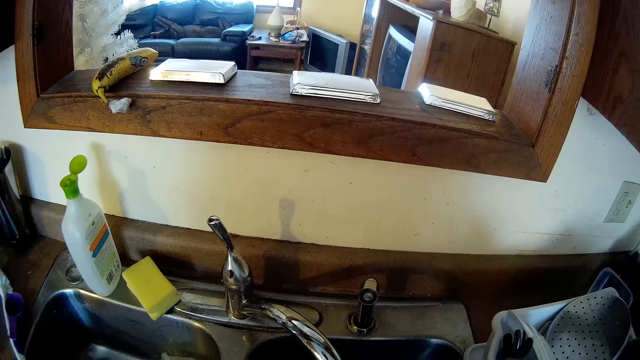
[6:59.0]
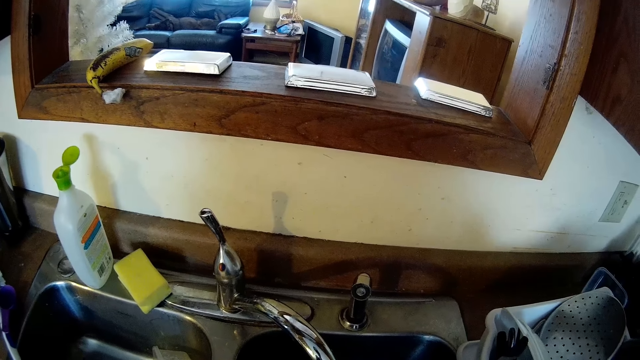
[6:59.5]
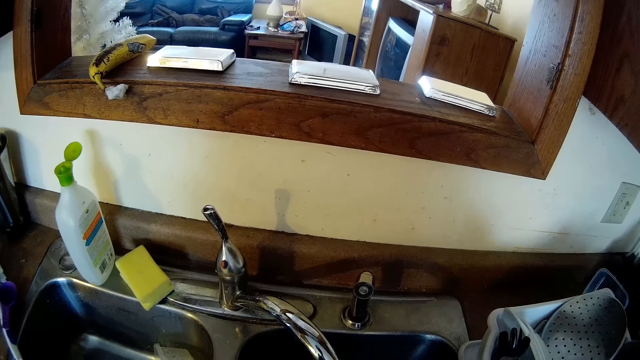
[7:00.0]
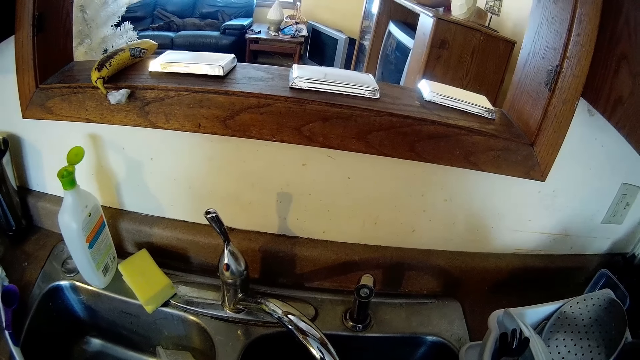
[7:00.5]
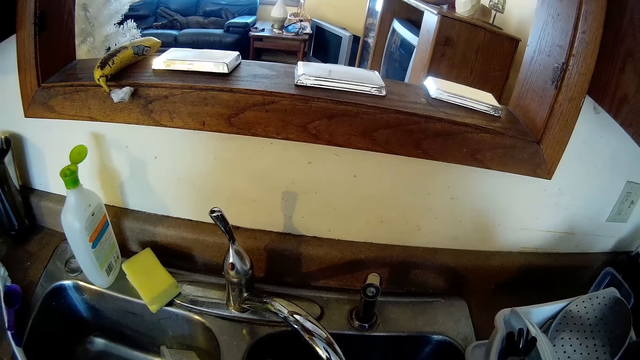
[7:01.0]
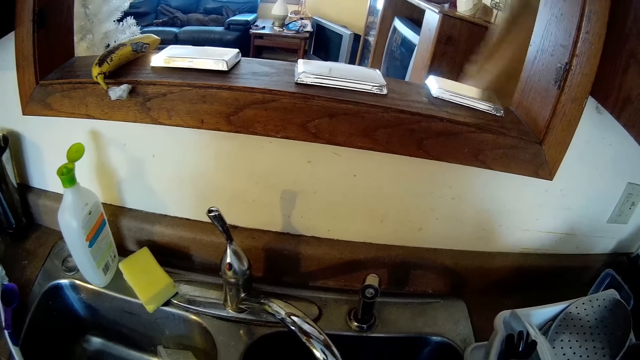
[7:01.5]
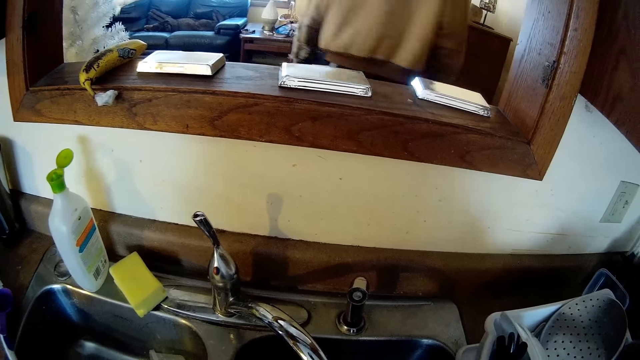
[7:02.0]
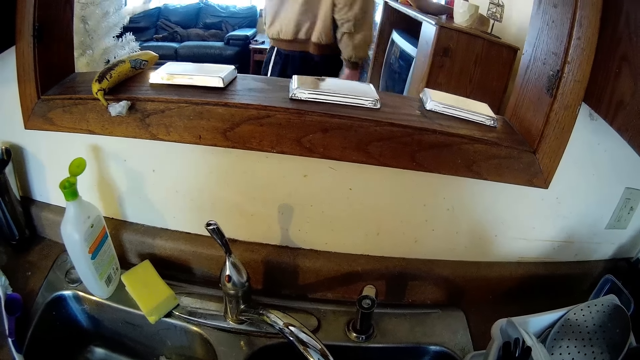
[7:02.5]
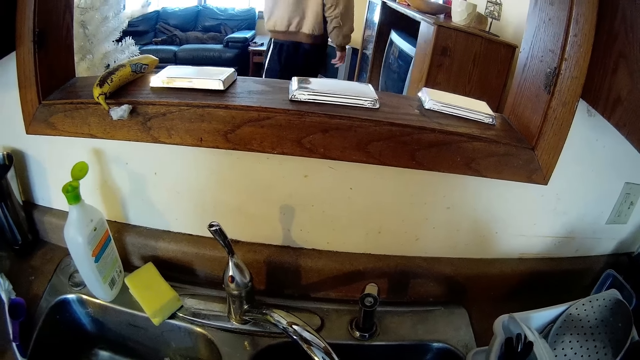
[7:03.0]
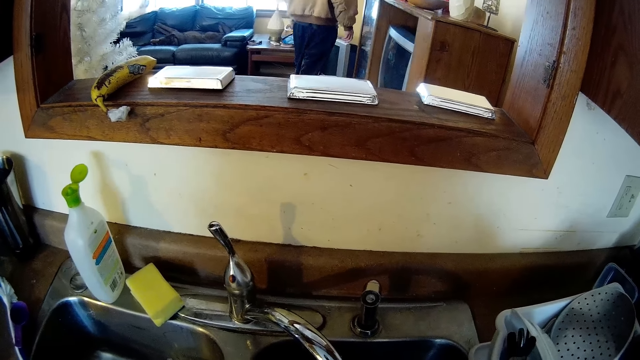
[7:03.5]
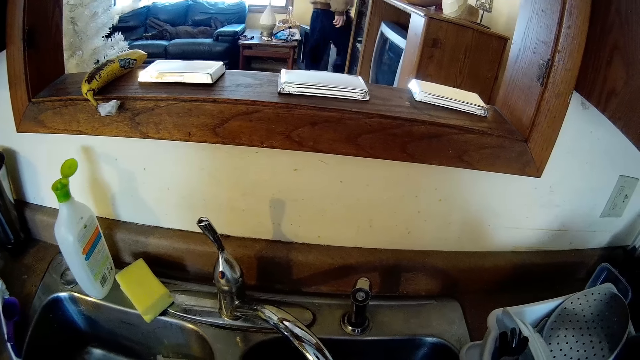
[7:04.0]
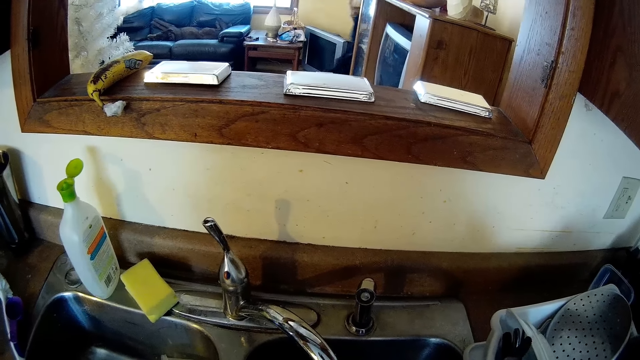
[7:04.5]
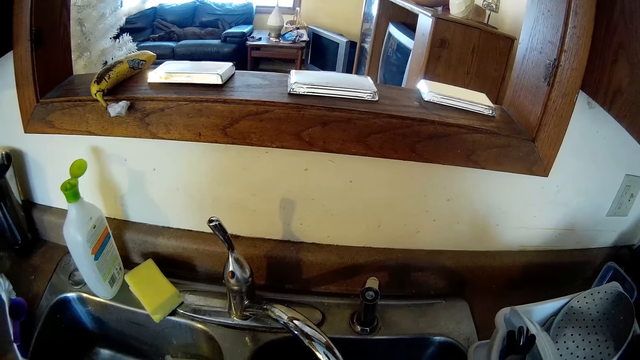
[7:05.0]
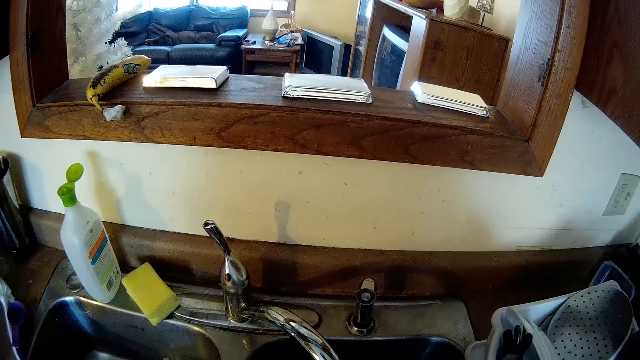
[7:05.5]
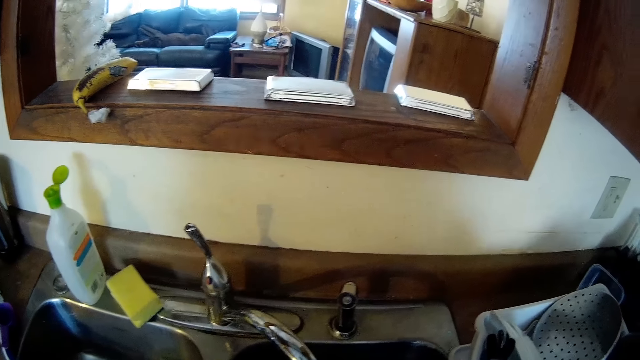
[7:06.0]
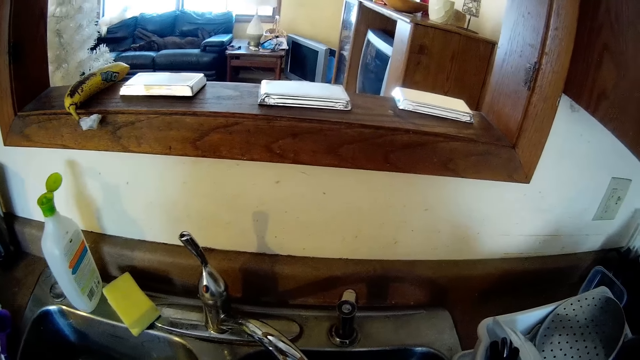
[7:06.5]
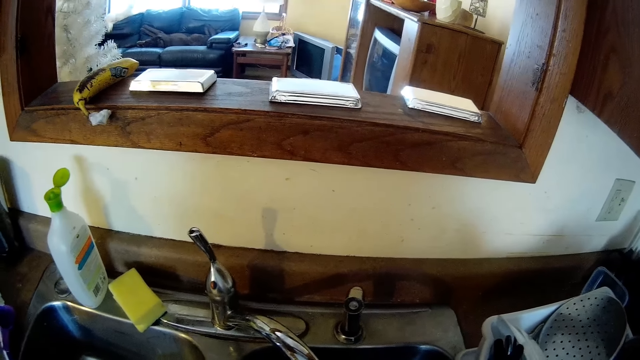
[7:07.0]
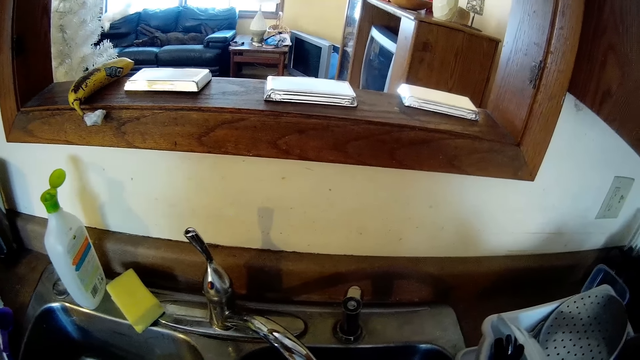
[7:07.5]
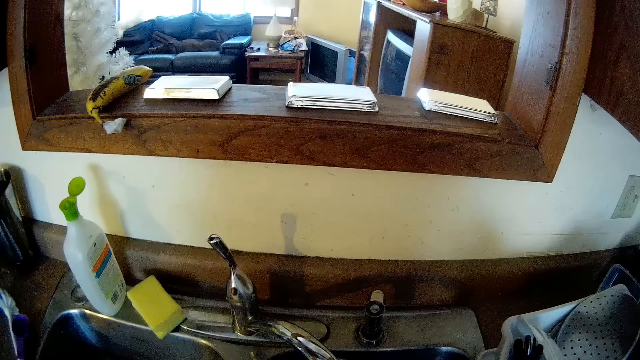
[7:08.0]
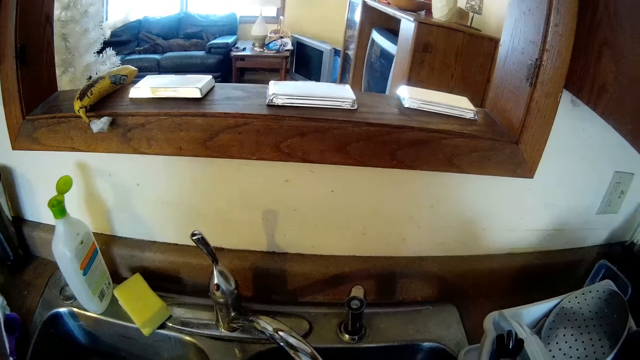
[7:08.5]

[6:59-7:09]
A man walks into a living room.

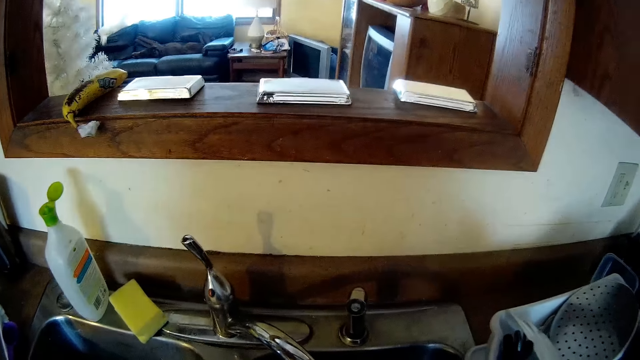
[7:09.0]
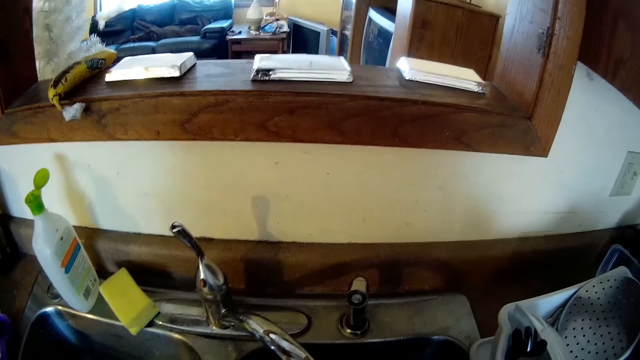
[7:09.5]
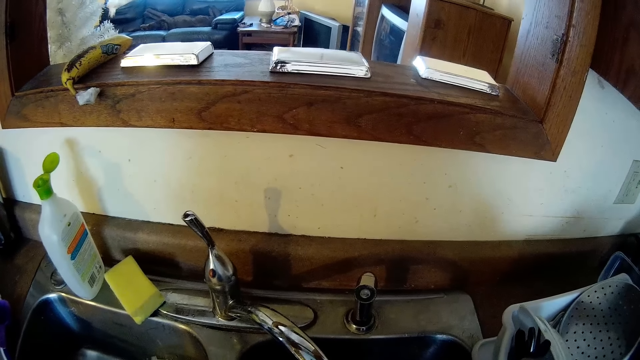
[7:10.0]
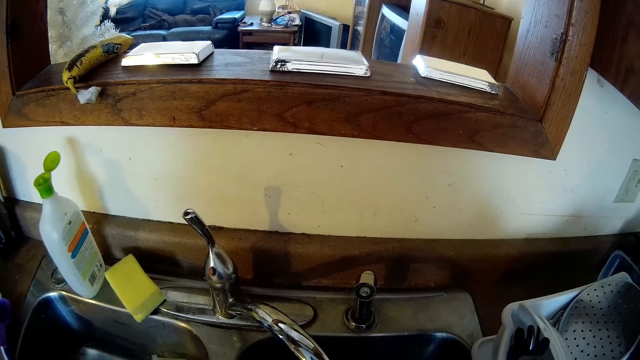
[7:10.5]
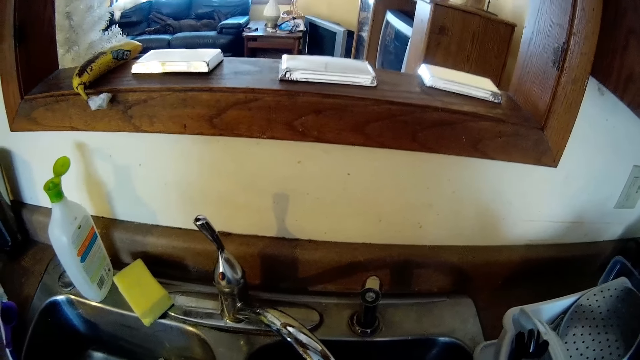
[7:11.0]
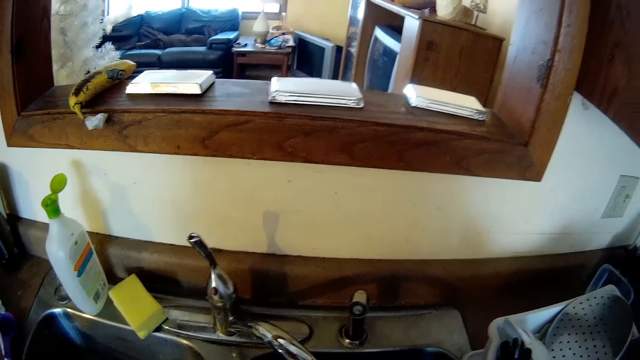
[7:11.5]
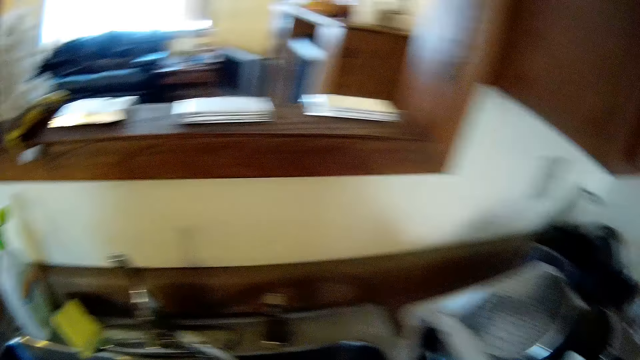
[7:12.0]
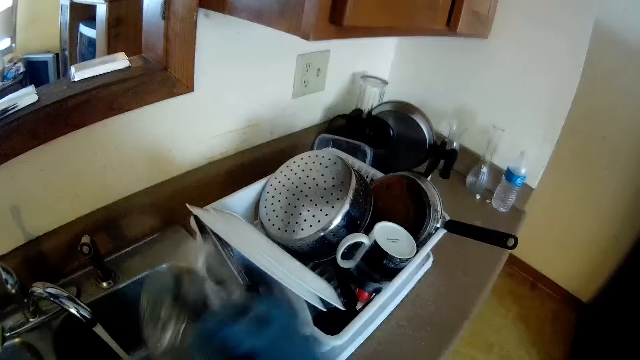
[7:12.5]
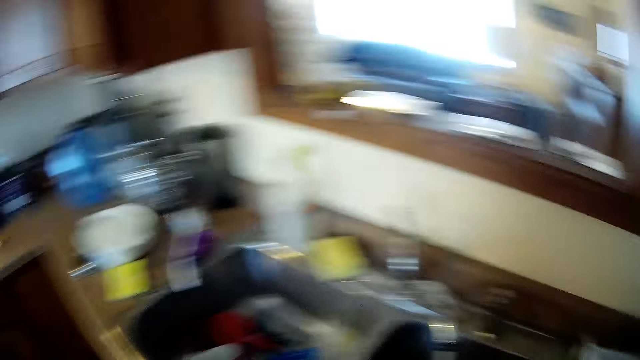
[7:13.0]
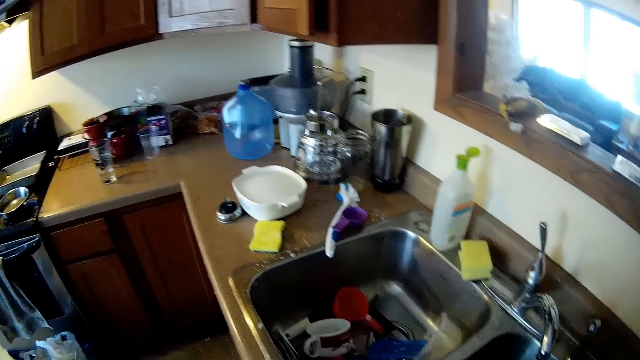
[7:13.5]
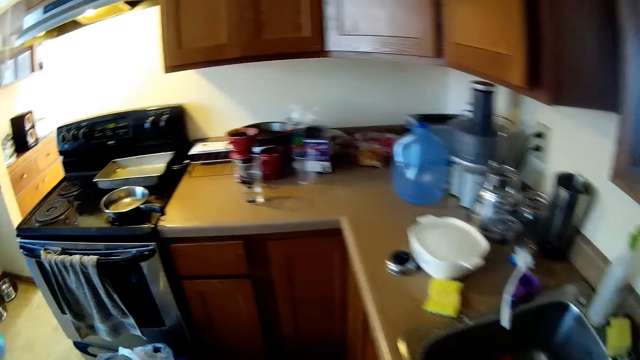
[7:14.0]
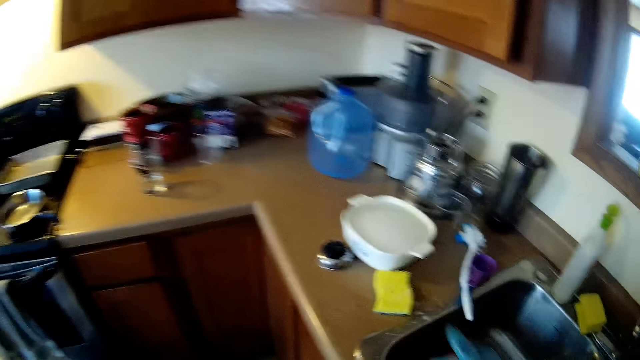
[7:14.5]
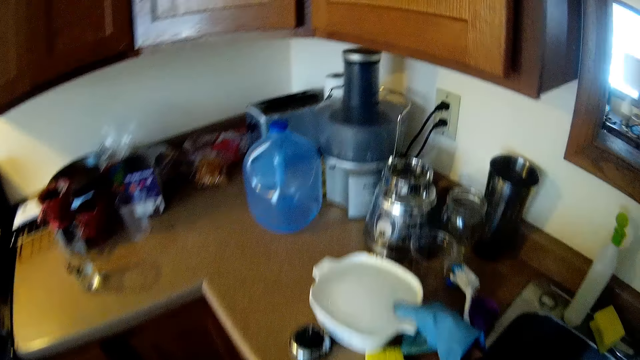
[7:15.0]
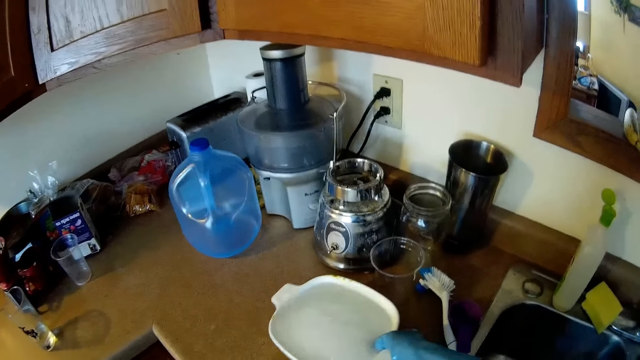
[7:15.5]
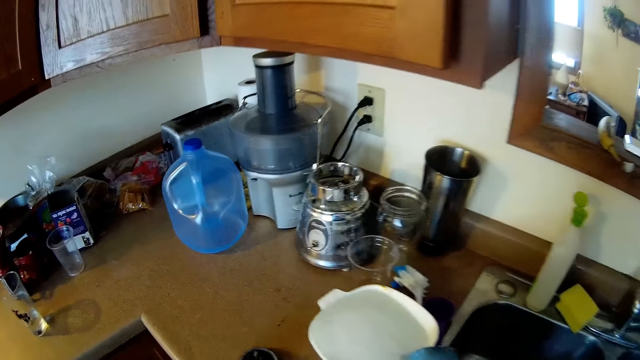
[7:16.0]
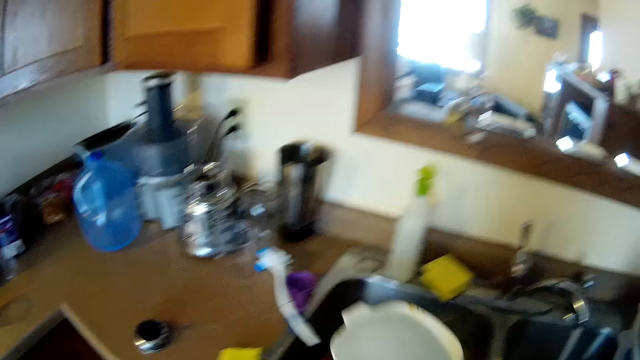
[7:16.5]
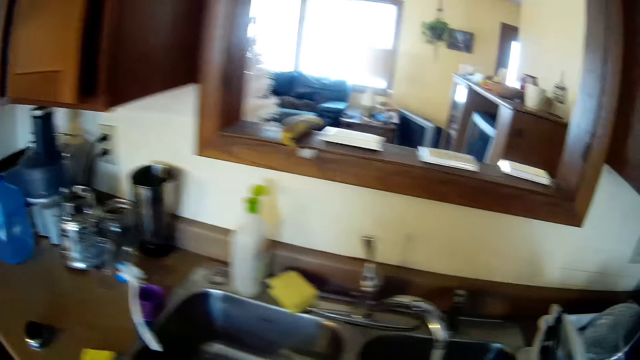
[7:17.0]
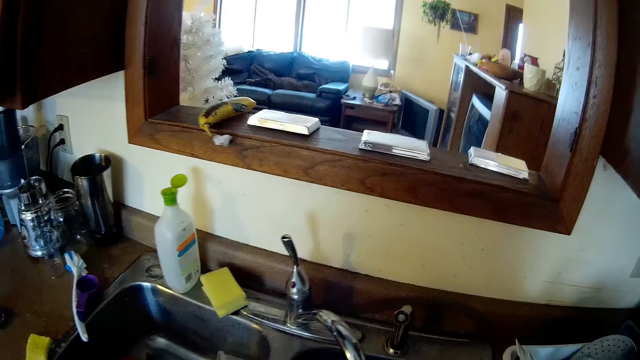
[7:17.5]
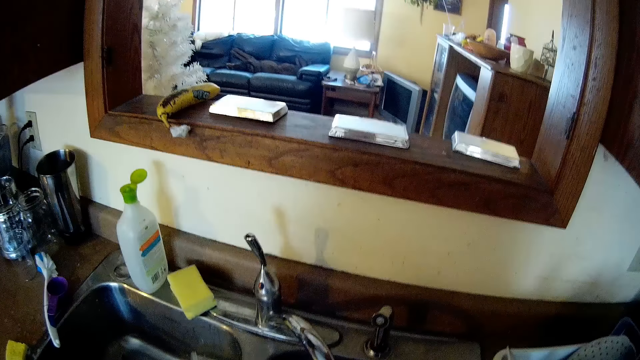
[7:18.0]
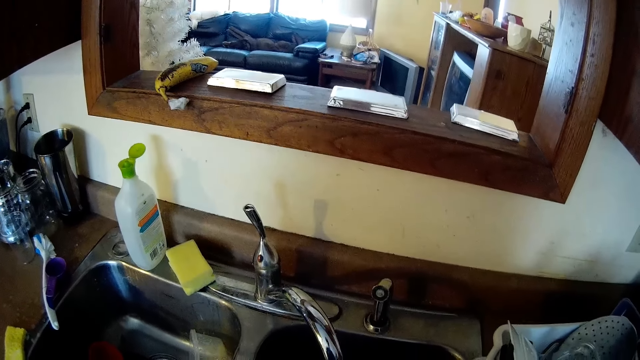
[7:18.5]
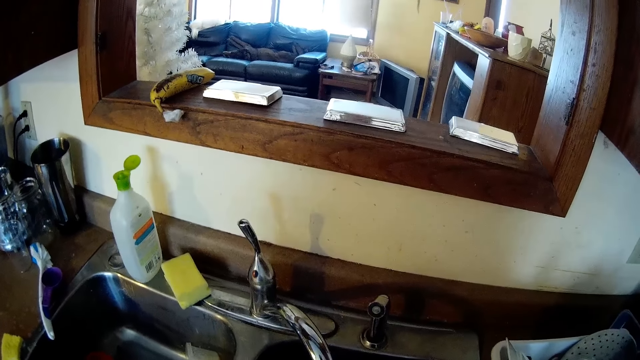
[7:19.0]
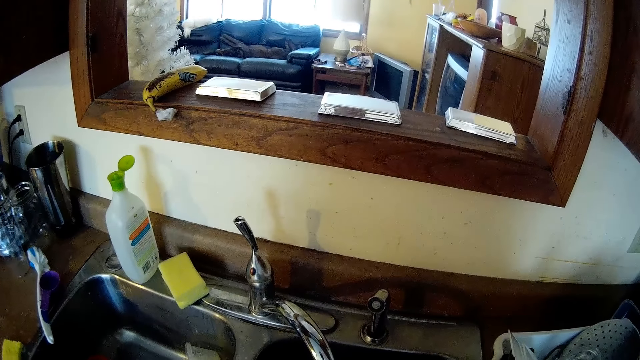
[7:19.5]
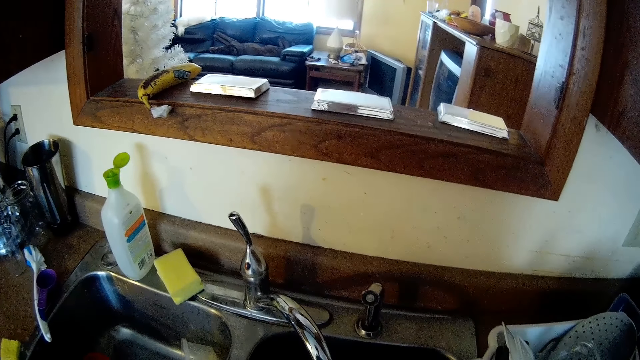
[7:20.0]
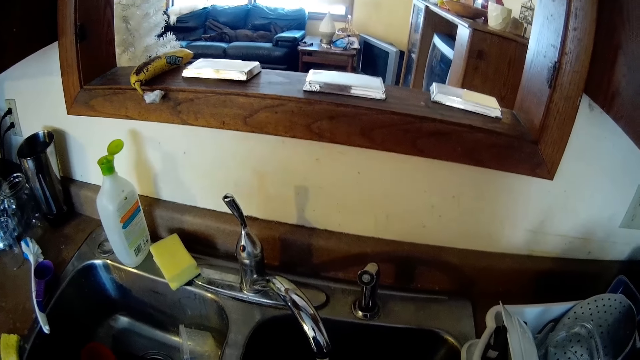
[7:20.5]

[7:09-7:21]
The camera wearer puts the pot lid in her right hand in a plate rack. She picks up a dish or container on the cabinet with her right hand. She pours water from the white plate into the sink.
